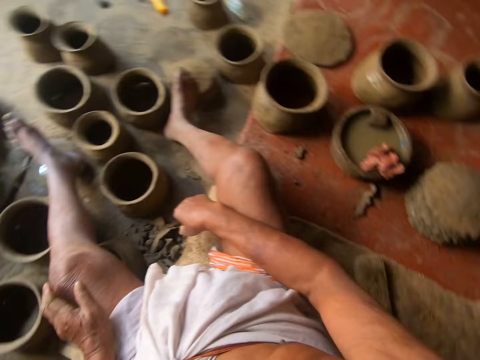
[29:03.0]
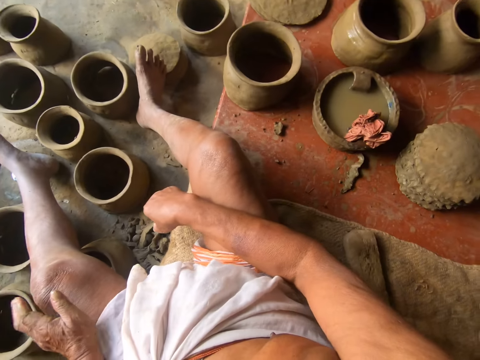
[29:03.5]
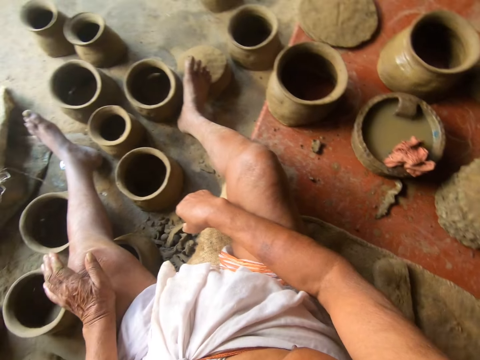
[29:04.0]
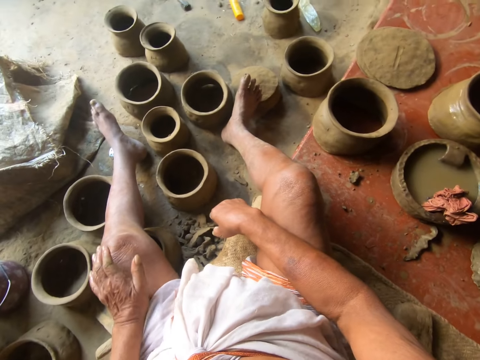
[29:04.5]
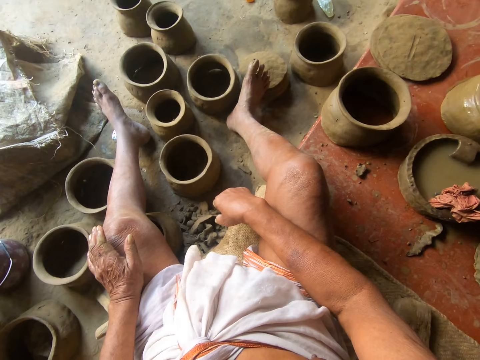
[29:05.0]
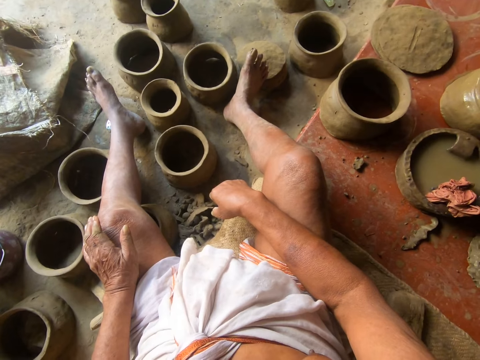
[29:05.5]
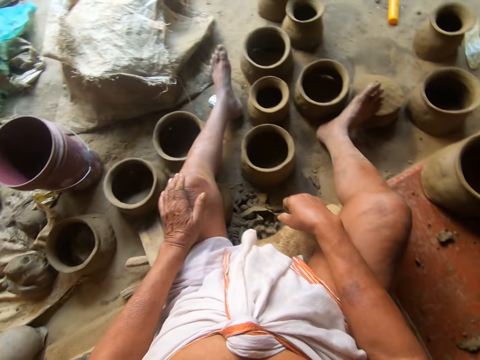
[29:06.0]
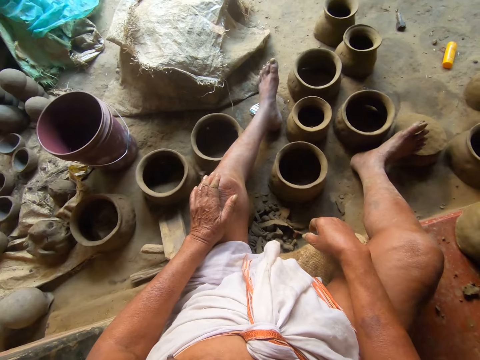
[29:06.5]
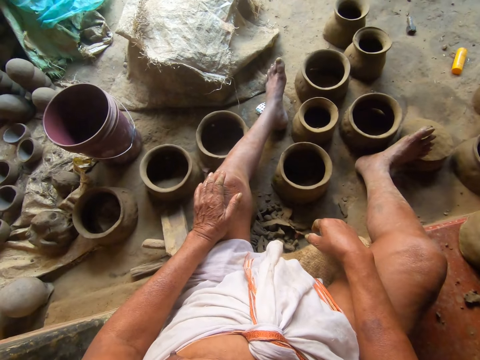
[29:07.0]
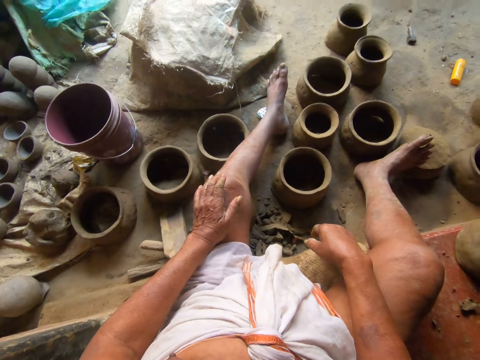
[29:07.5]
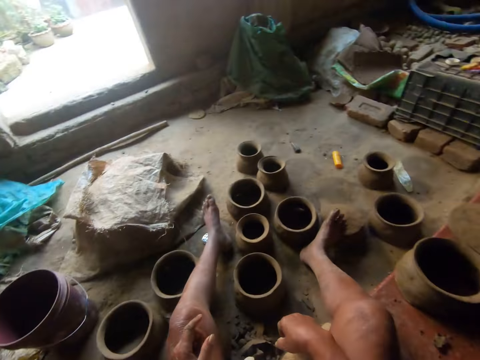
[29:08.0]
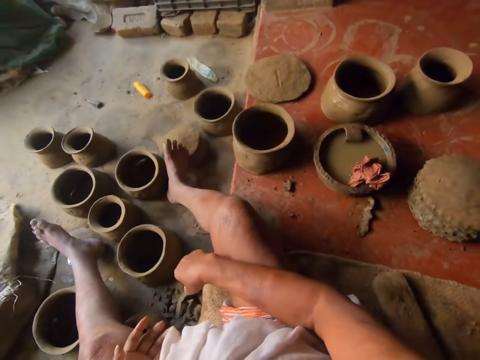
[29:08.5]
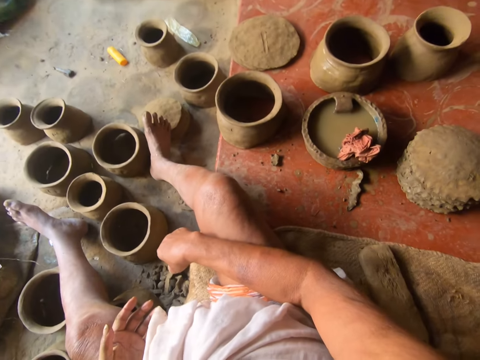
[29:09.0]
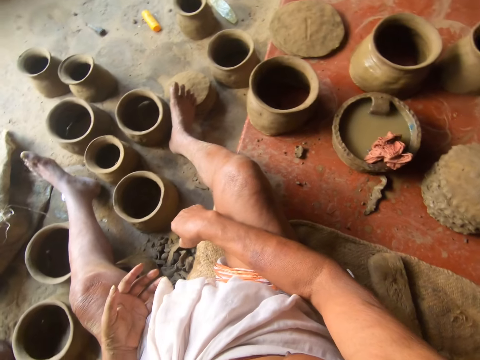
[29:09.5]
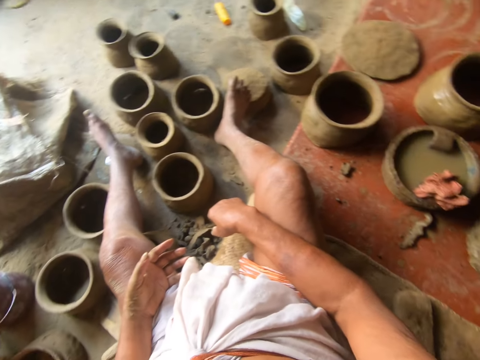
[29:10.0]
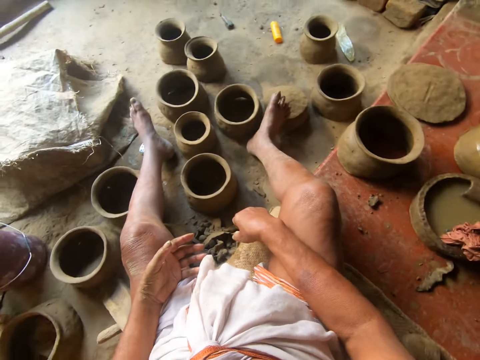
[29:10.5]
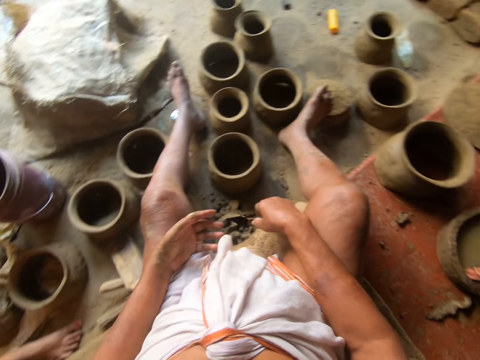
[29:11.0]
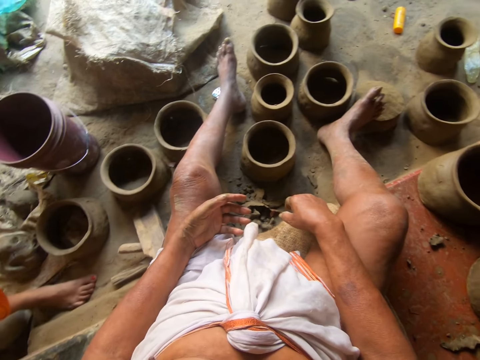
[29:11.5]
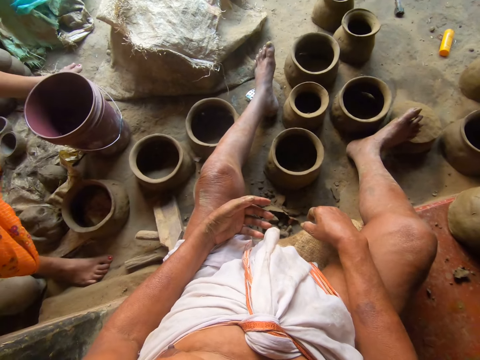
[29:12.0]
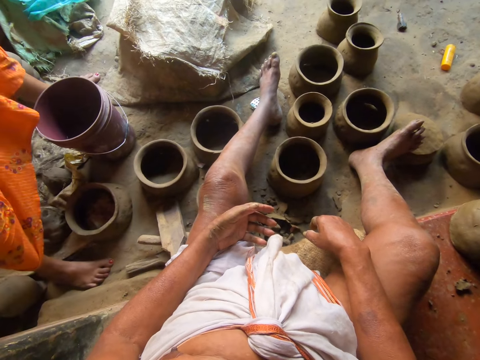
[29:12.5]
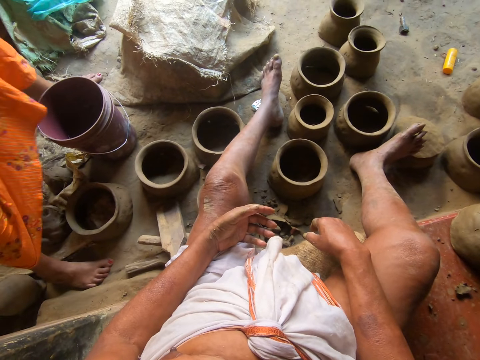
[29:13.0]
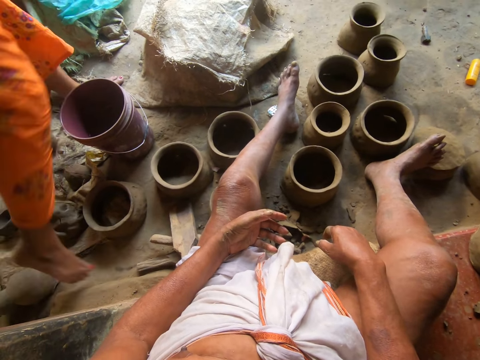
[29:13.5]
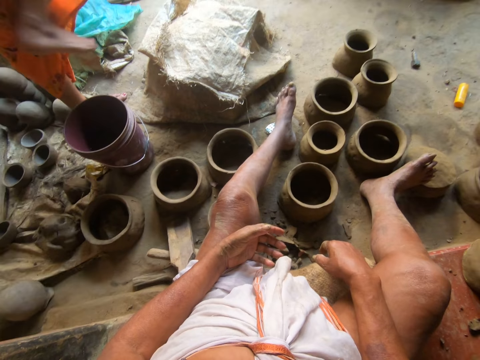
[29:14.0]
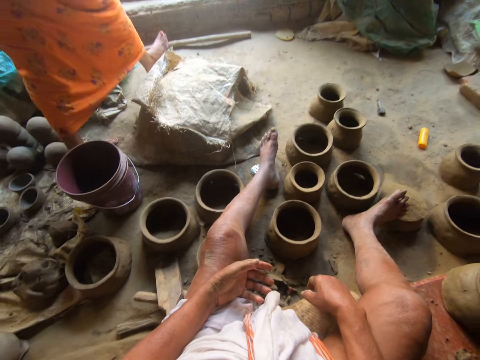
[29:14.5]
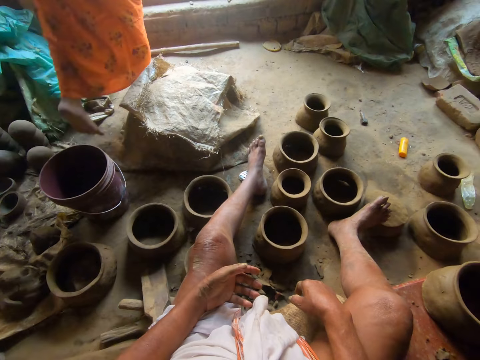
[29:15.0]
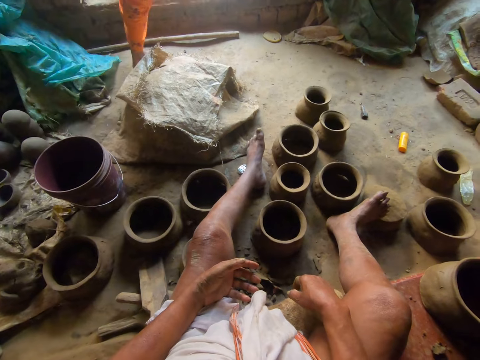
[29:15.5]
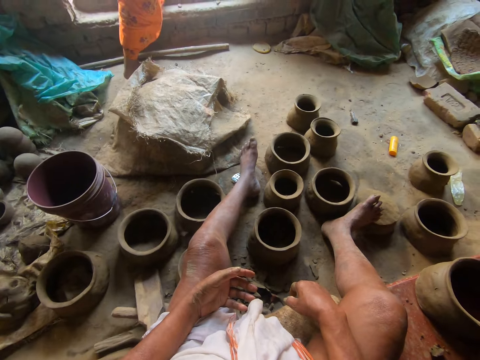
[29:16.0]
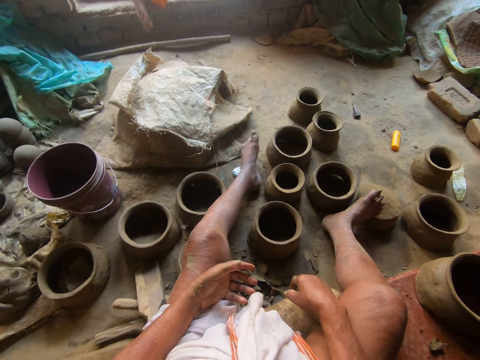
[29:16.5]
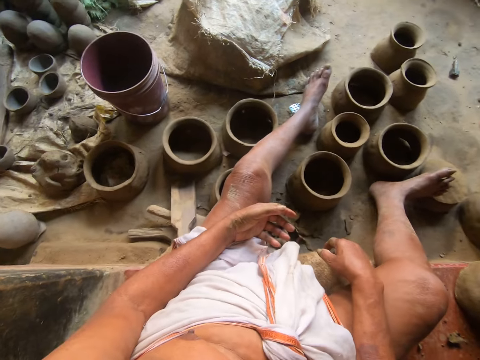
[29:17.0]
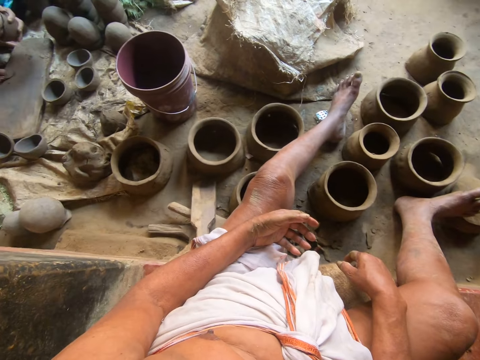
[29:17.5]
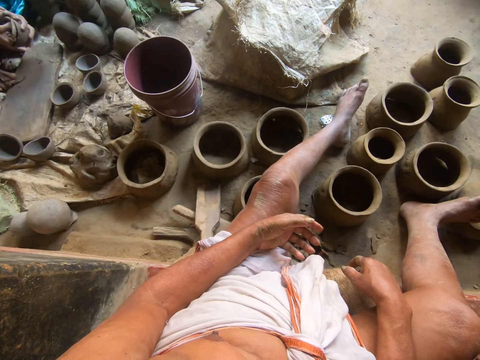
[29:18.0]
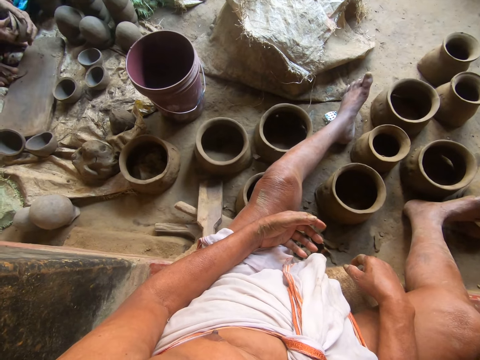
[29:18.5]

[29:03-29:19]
The camera wearer looks at the clay molds on the floor. They speak to a woman. They look around the room. The woman walks out of the room.

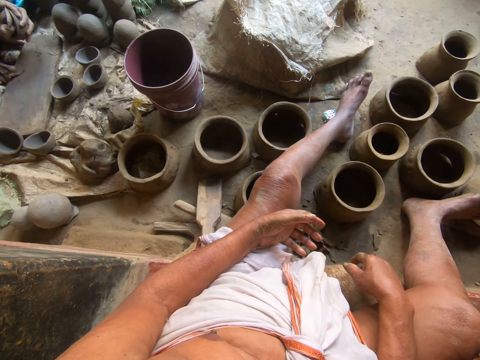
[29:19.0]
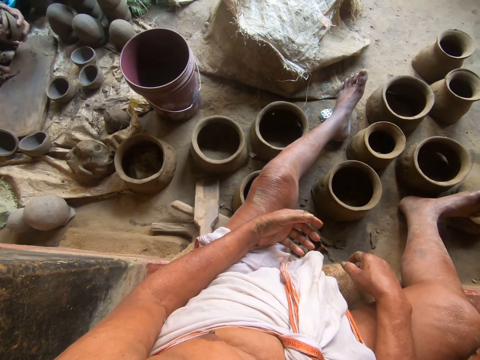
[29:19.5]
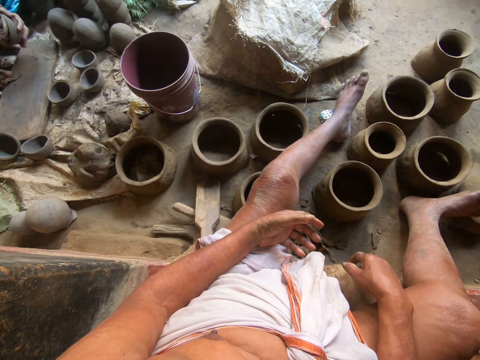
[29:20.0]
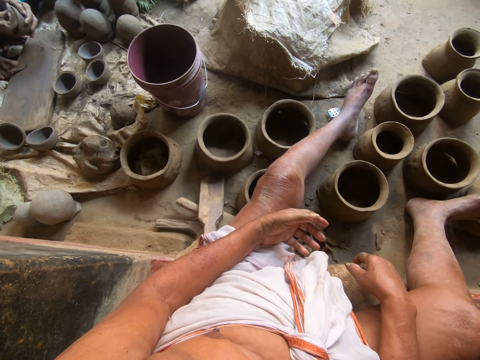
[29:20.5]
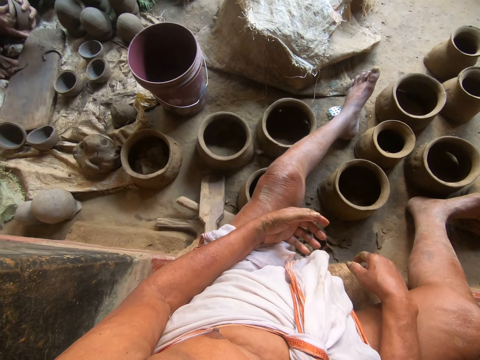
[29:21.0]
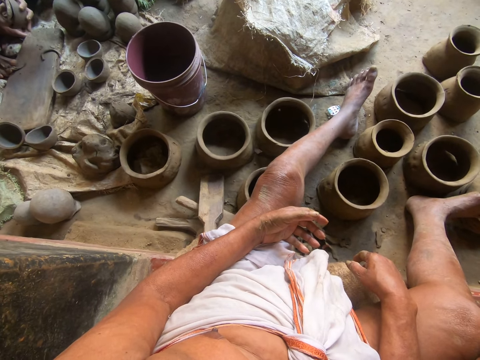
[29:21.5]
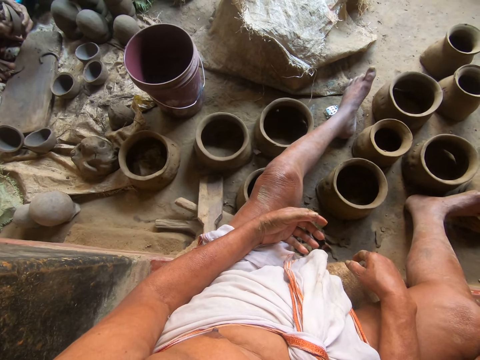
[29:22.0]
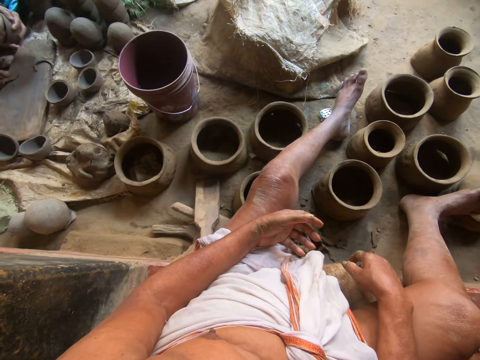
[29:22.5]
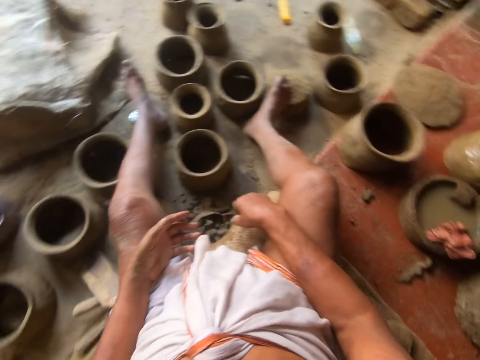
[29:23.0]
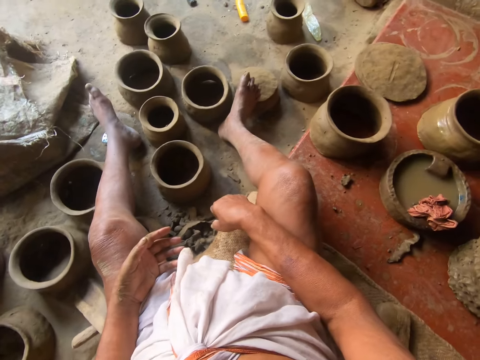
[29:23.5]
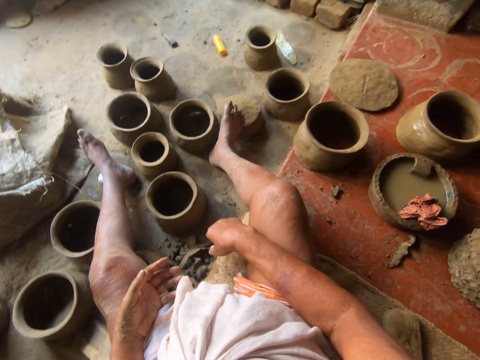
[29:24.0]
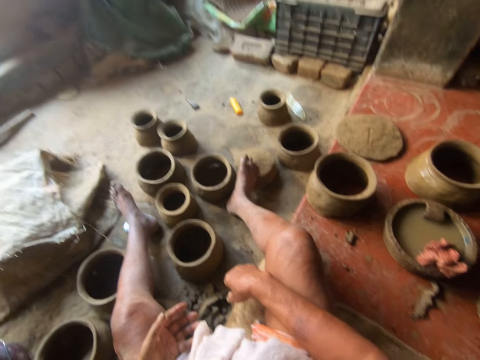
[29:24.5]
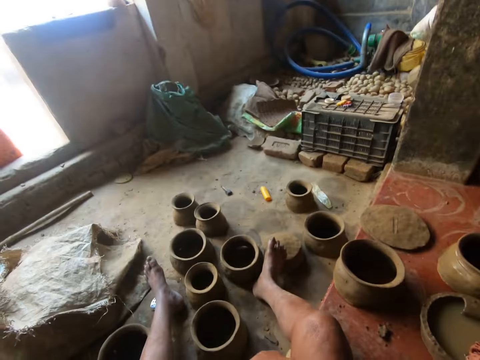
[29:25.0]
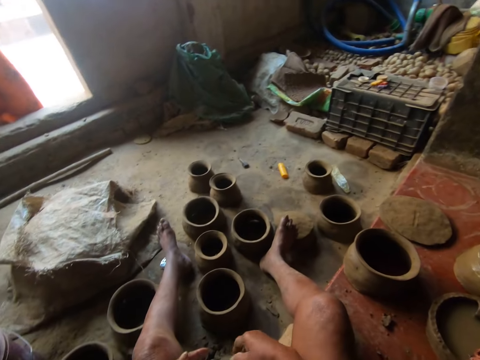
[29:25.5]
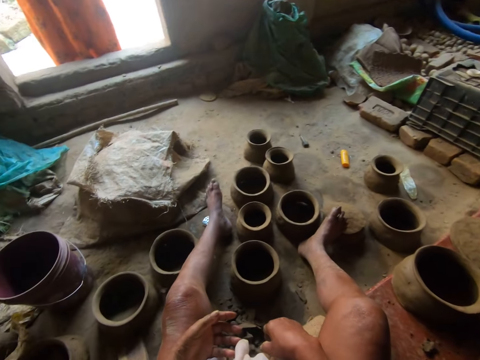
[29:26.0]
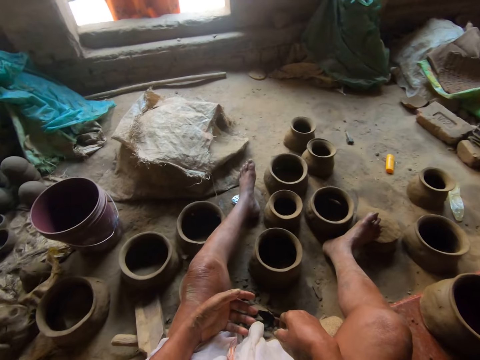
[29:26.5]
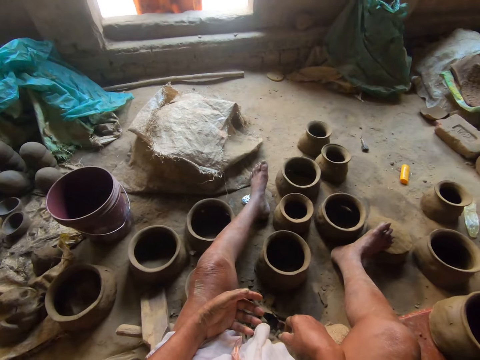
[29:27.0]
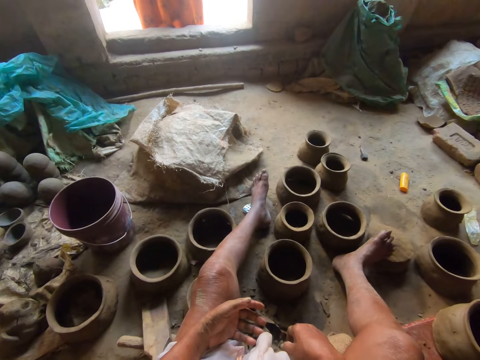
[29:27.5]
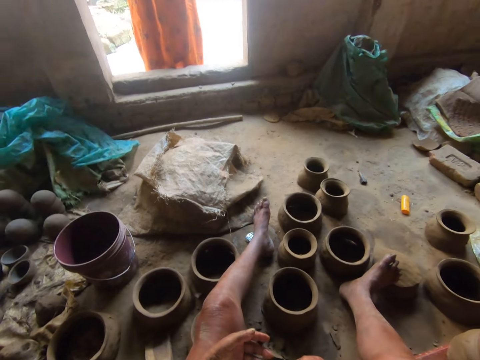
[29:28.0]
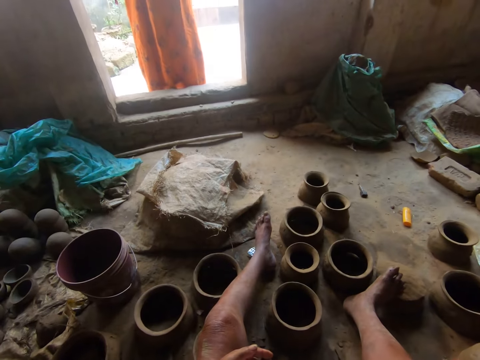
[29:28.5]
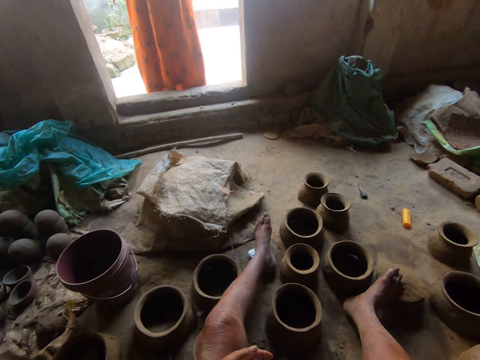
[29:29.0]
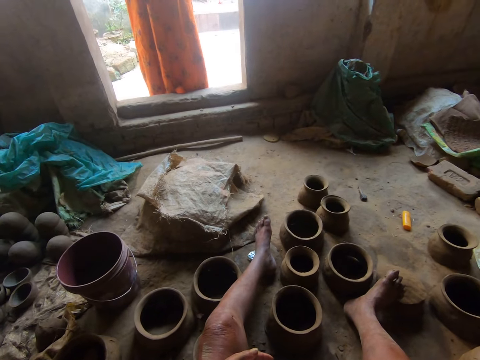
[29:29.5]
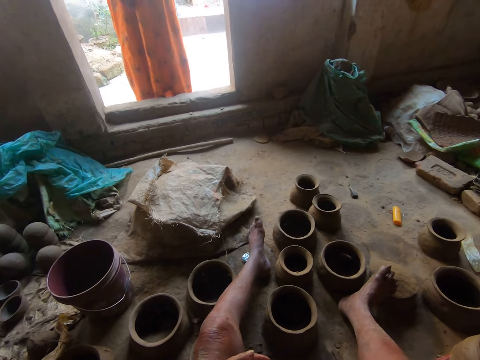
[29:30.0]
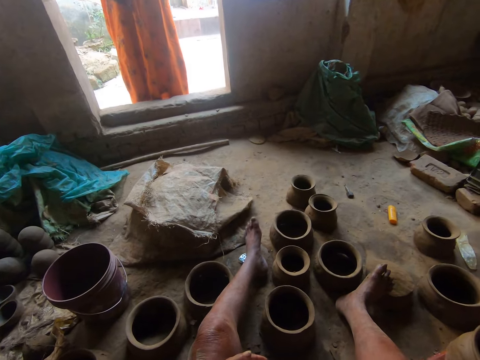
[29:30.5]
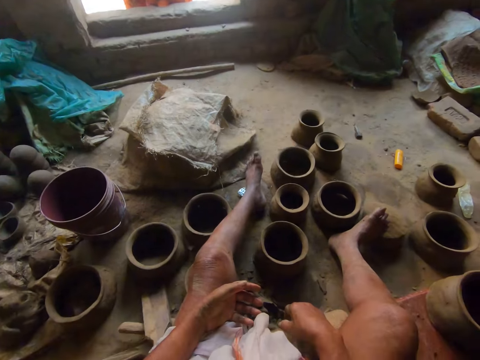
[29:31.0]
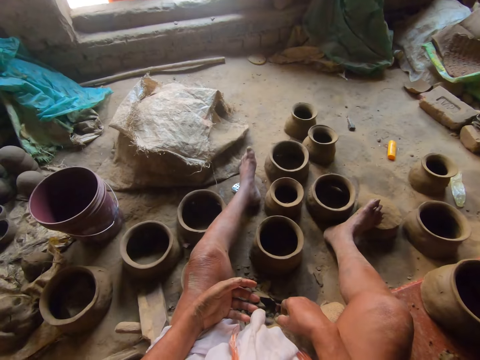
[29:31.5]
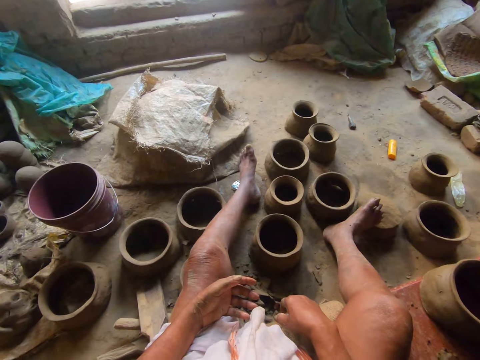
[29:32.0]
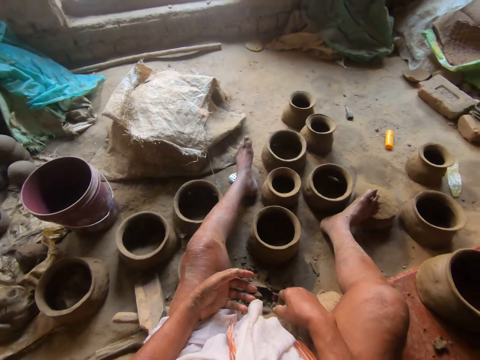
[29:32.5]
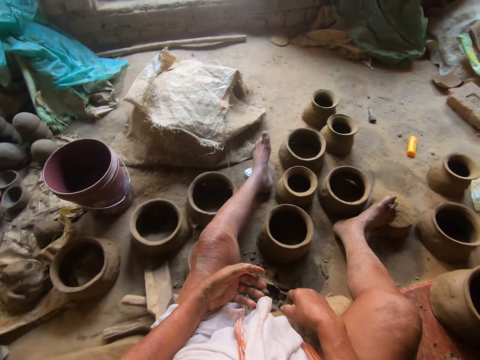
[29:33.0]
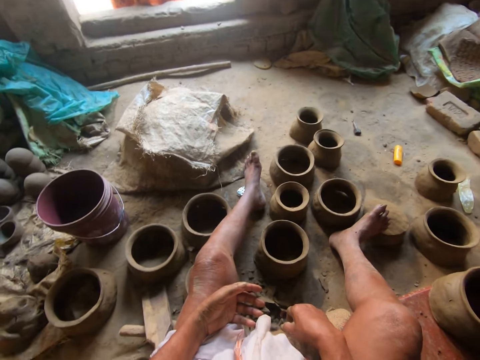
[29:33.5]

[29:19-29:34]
A woman molds a bowl. The camera wearer speaks to the woman. The woman speaks to the camera wearer. The camera wearer speaks to the woman.
